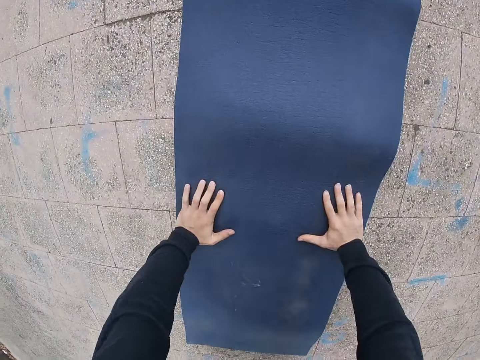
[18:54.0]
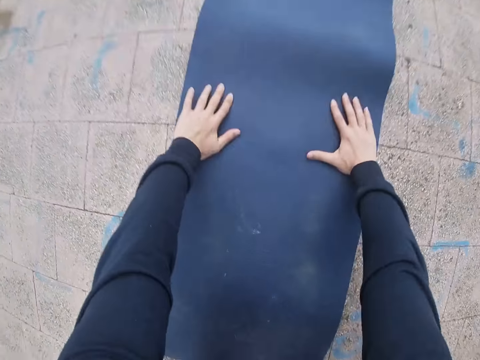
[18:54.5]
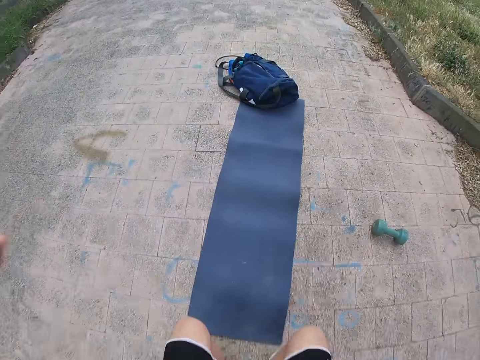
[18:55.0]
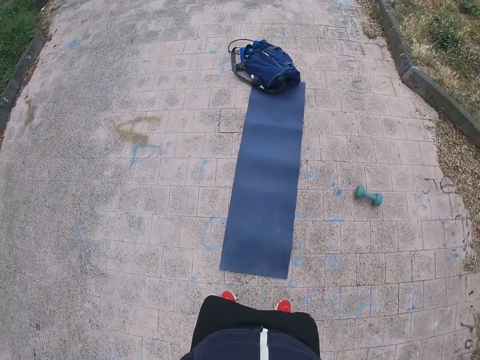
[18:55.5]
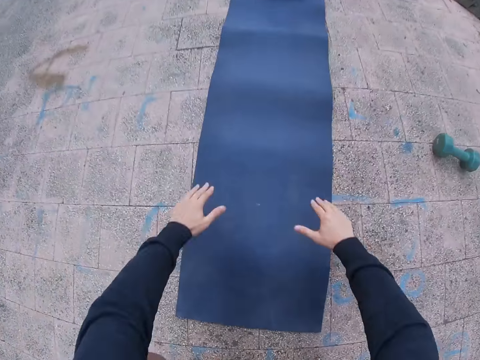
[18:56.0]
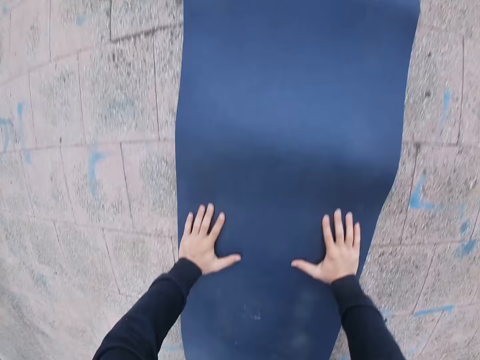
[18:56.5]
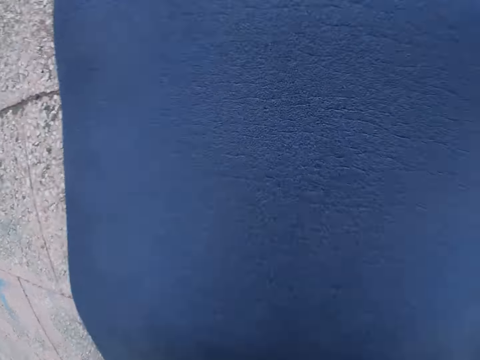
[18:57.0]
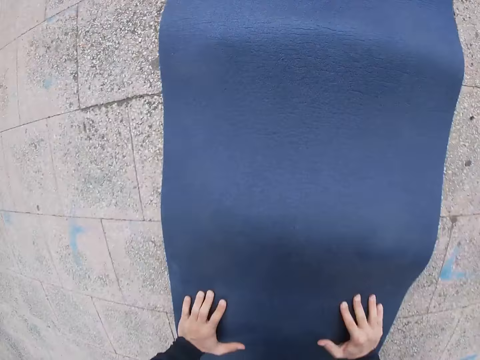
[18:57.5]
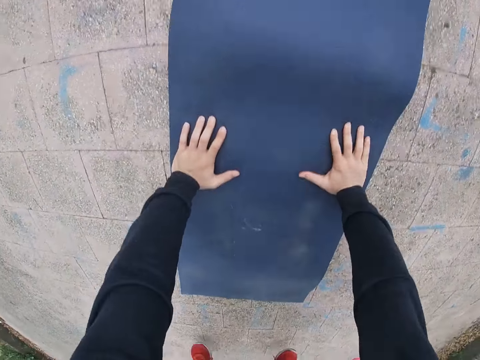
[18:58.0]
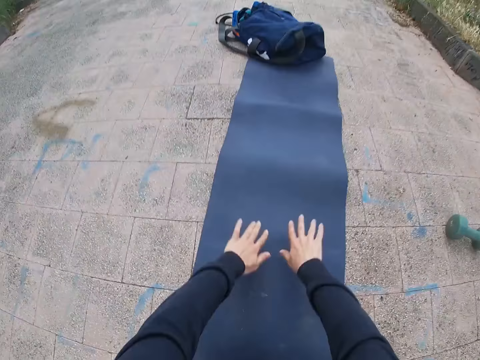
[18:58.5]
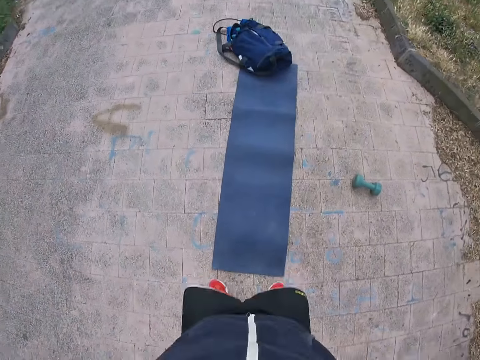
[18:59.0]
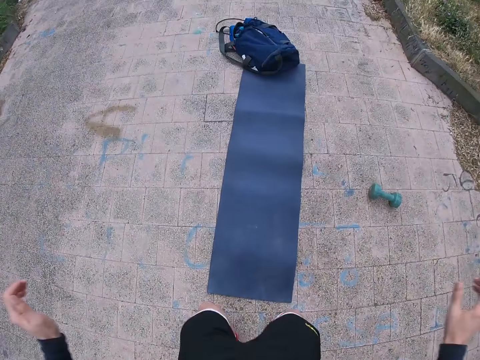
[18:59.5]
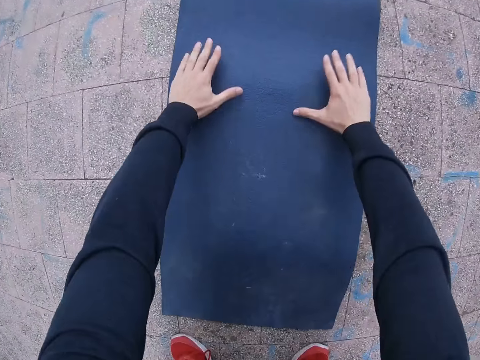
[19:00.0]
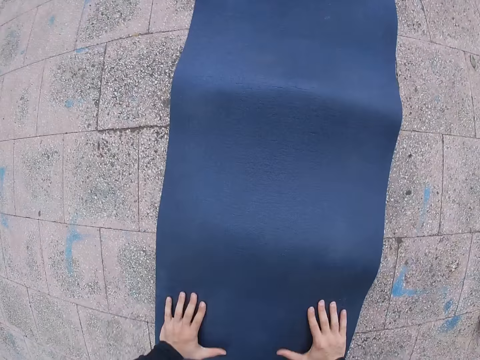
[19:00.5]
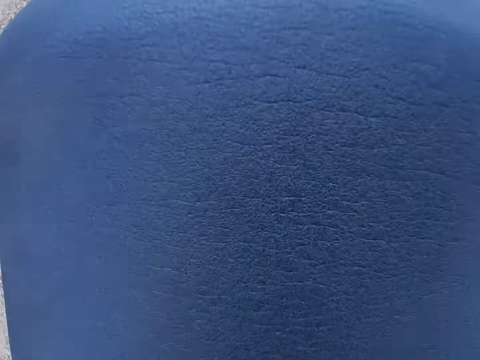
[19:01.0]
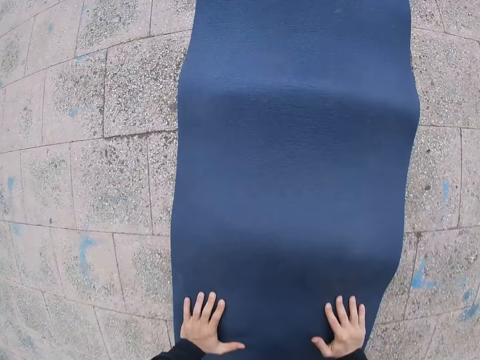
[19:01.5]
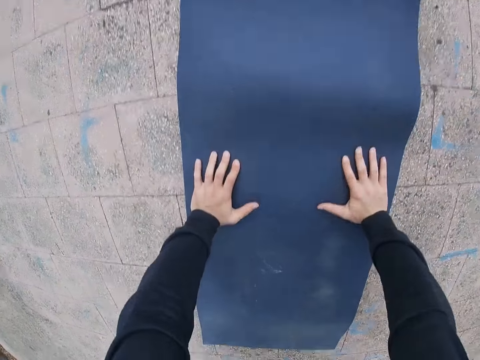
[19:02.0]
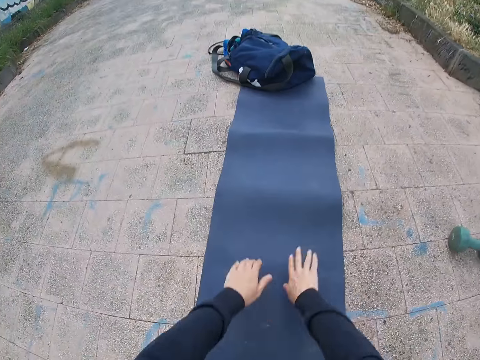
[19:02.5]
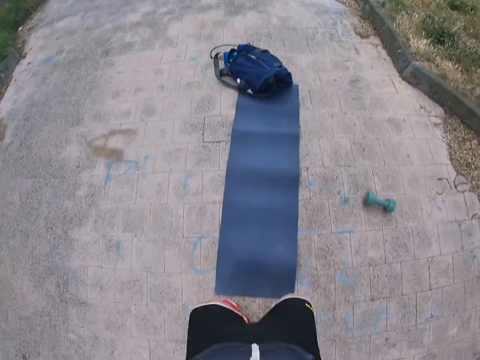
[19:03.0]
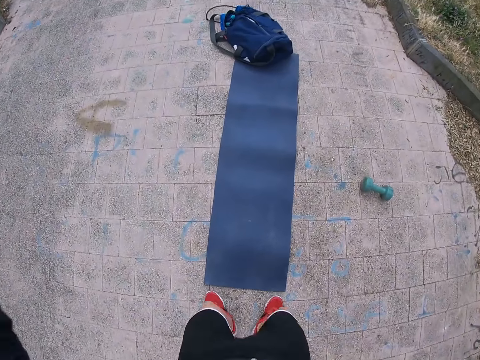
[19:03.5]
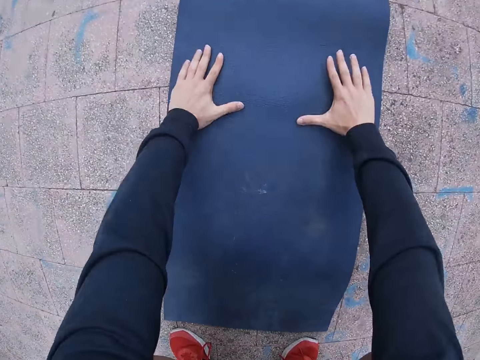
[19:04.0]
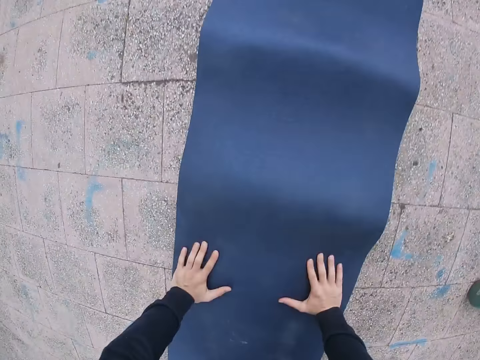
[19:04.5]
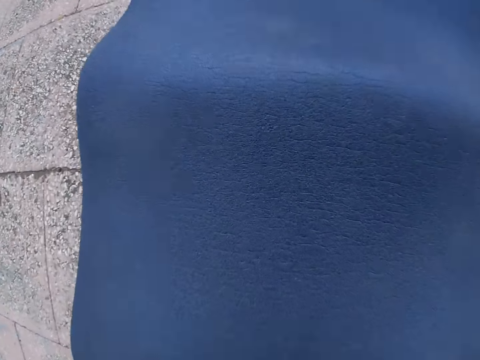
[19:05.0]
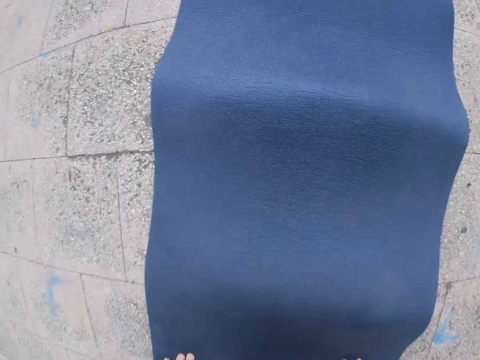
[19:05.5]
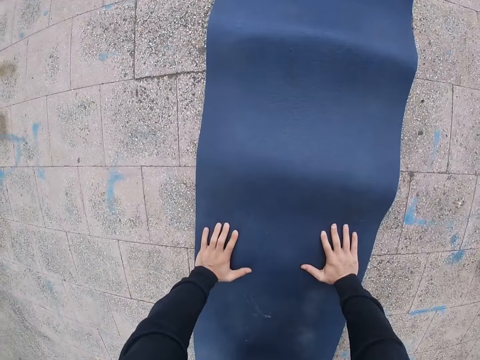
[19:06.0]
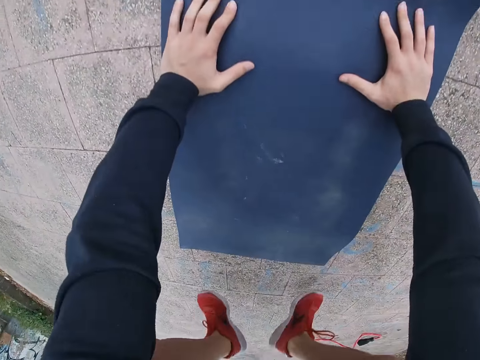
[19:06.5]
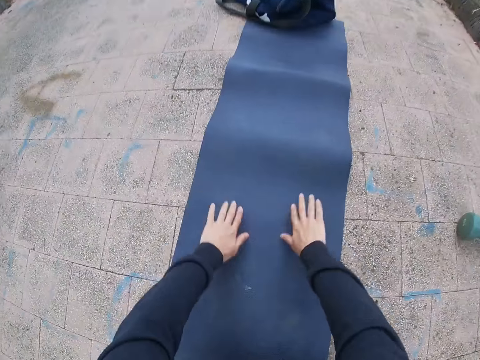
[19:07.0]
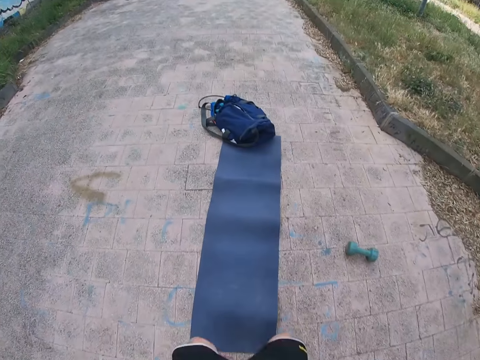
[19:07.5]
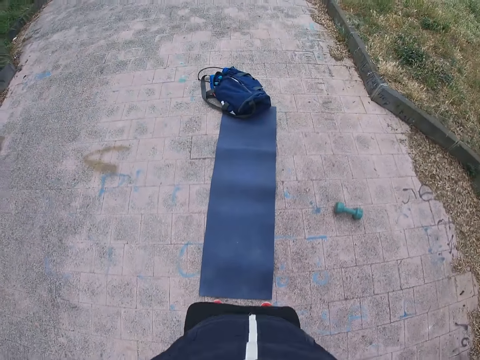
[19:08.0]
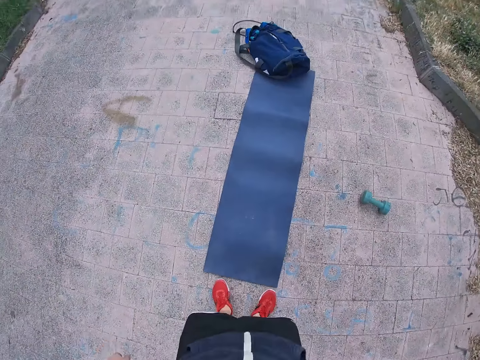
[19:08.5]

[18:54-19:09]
The camera wearer stands. They exercise. They bend on the fitness mat. They push up. They stand. They bend on the fitness mat. They push up. They stand. They bend on the fitness mat. They push up. They stand.

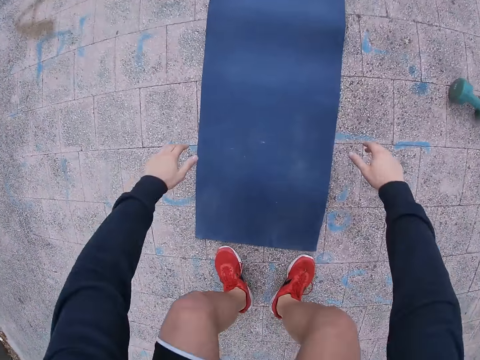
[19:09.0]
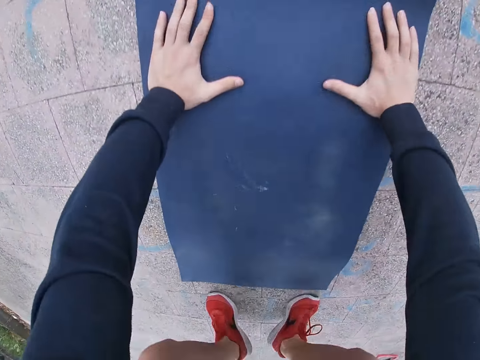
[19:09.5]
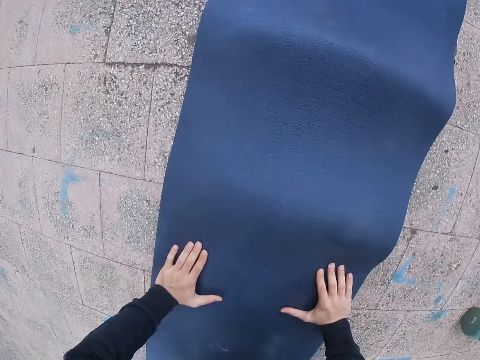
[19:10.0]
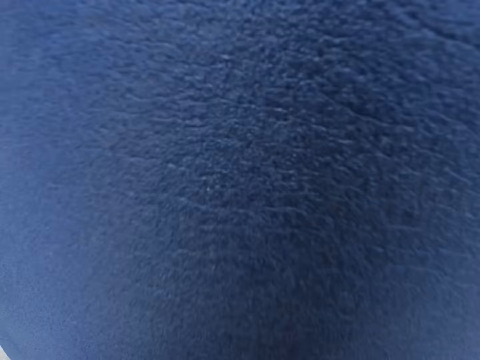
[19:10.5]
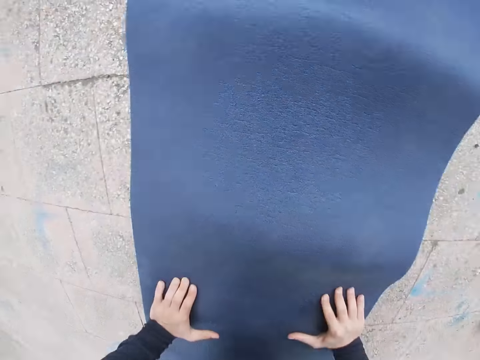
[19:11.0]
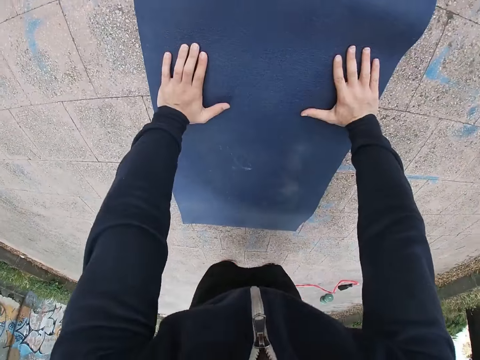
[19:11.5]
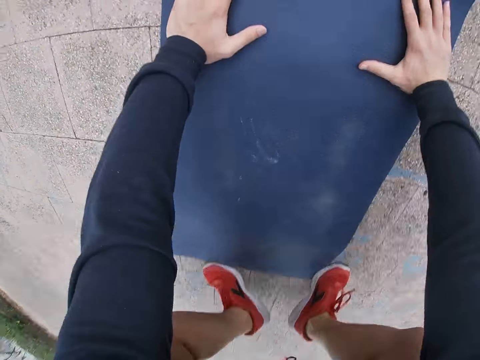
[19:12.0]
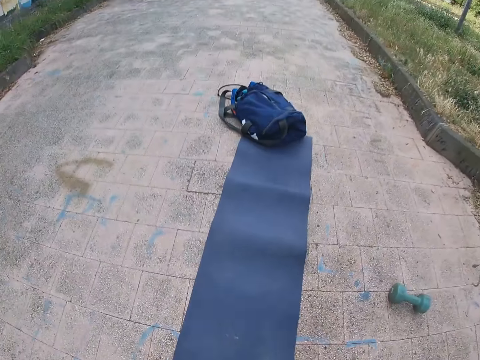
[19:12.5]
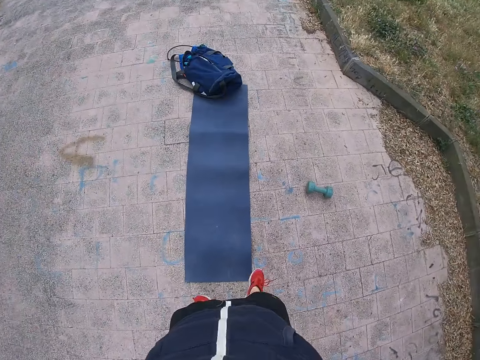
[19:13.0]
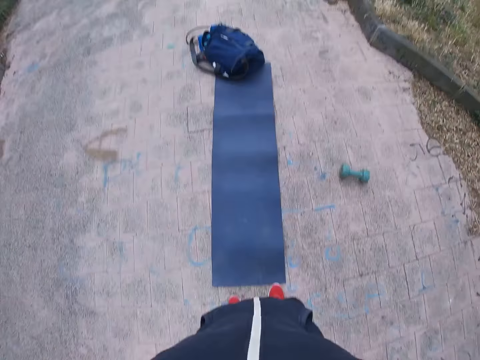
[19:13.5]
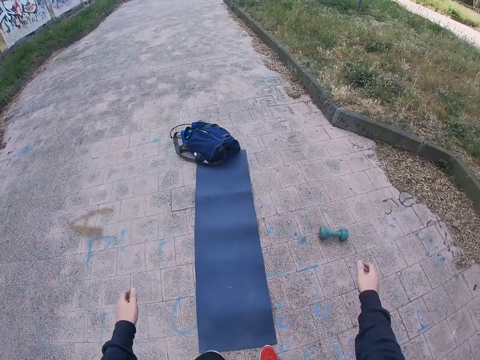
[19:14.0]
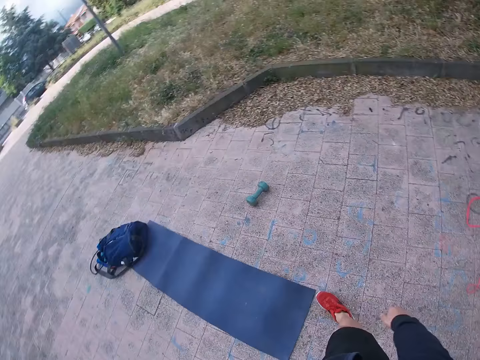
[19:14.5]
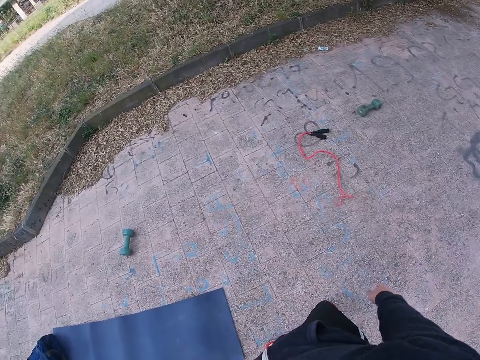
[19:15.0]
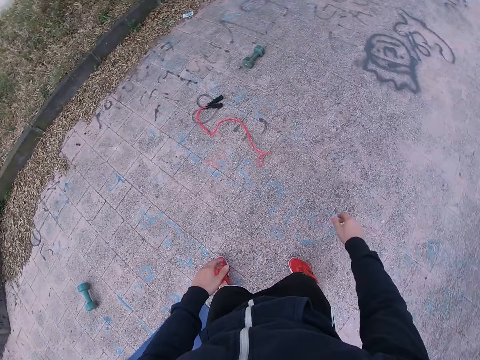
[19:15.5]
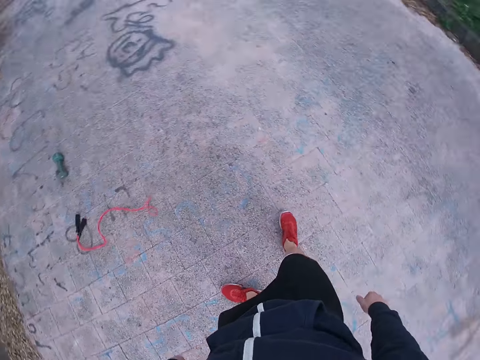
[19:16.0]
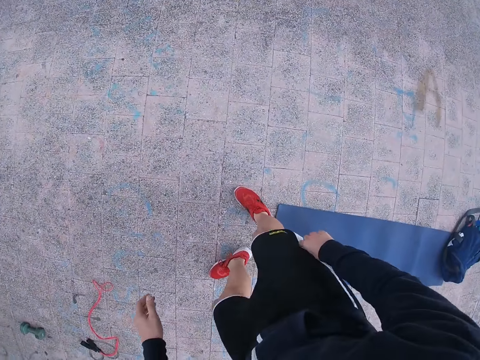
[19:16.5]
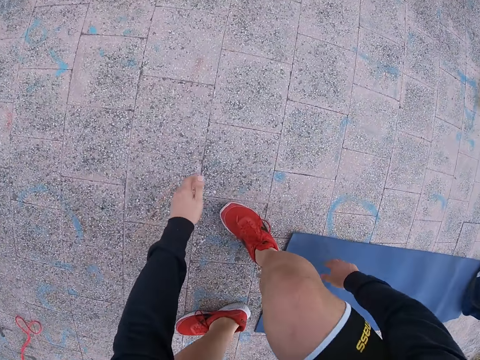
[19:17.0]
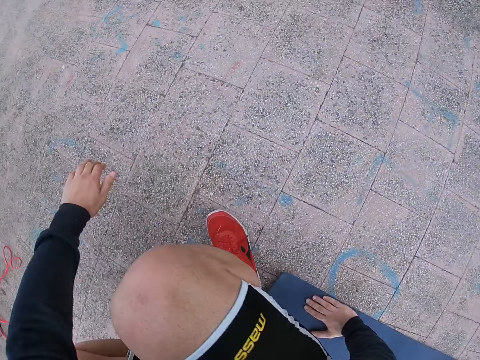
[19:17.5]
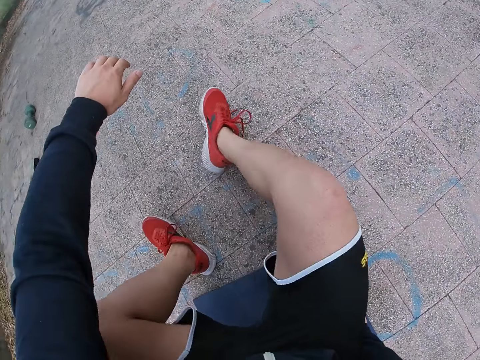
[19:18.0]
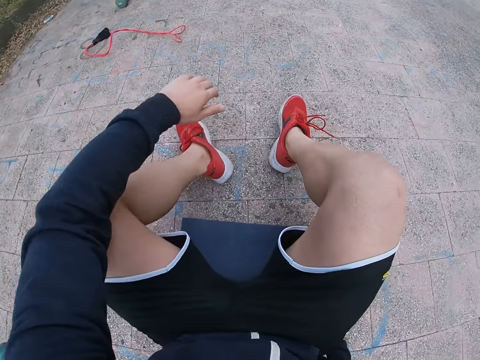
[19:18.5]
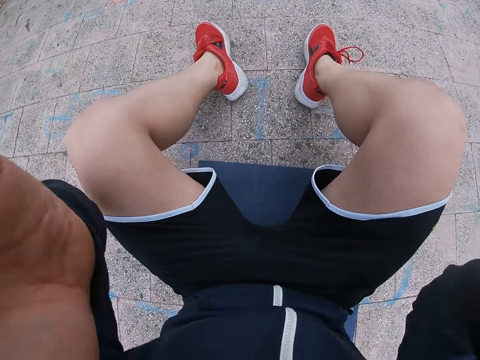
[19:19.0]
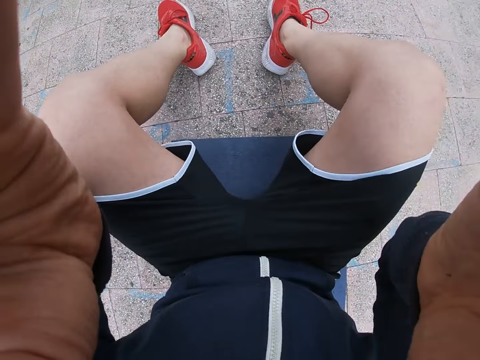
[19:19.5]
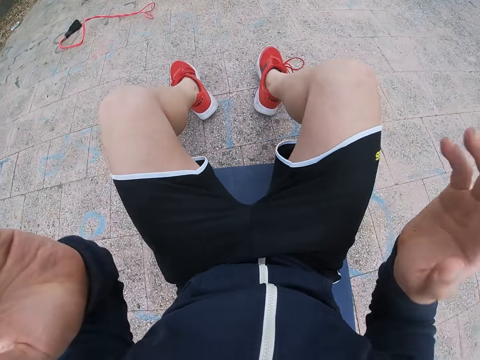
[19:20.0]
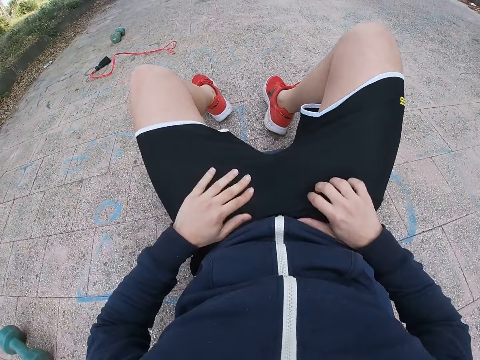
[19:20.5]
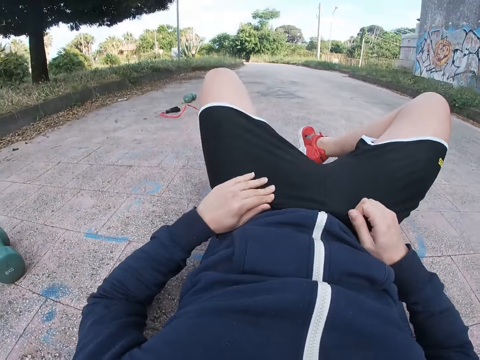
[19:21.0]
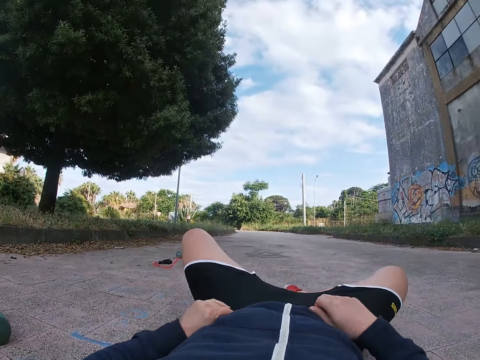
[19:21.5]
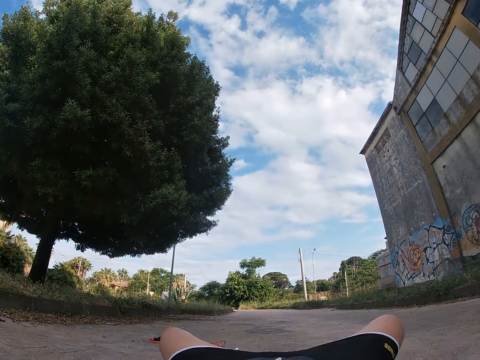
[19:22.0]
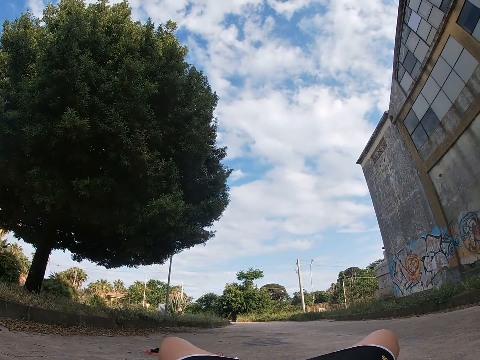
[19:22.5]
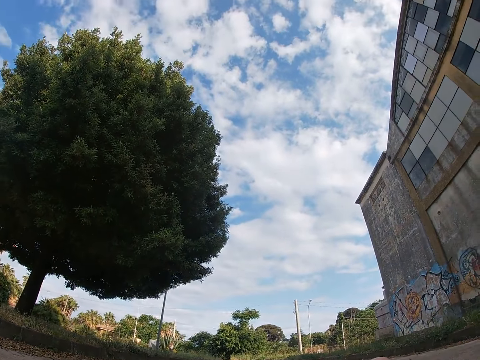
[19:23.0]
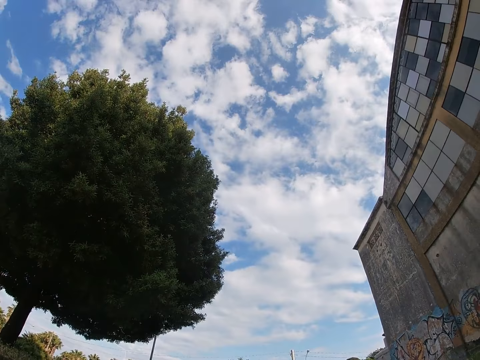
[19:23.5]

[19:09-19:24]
The camera wearer bends on the fitness mat. They push up. They stand. They bend on the fitness mat. They stand. They look around. They turn around. They sit on the fitness mat. They adjust the camera. They lie on the mat. They adjust the shorts. They look up.
